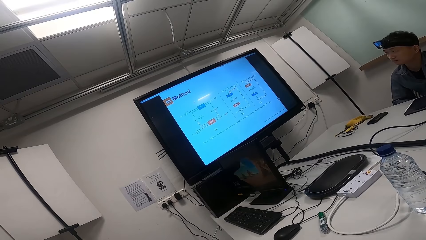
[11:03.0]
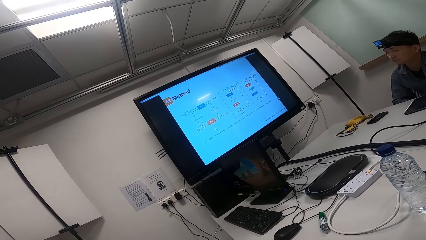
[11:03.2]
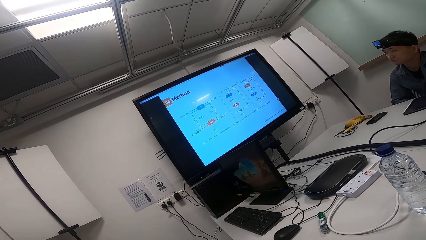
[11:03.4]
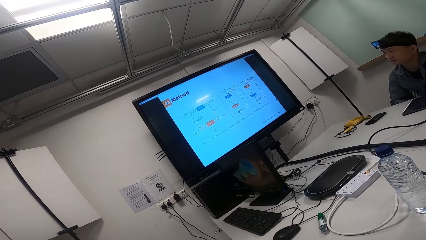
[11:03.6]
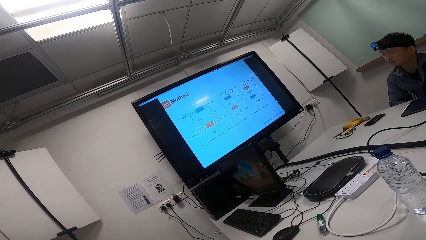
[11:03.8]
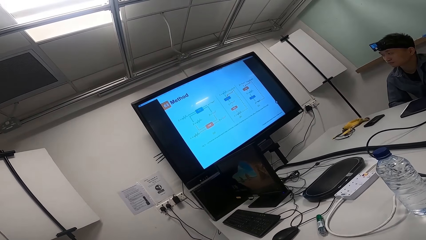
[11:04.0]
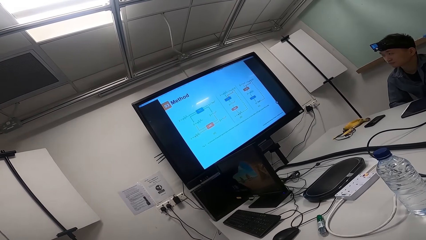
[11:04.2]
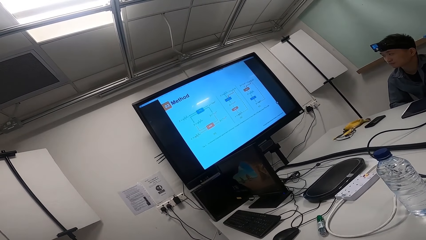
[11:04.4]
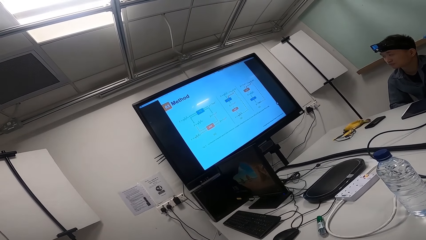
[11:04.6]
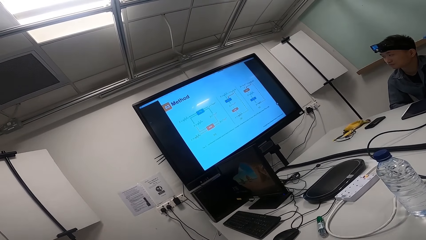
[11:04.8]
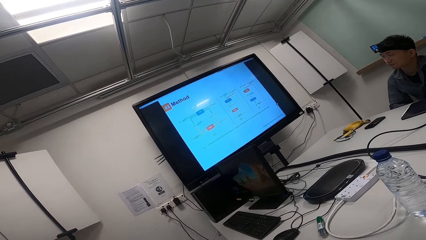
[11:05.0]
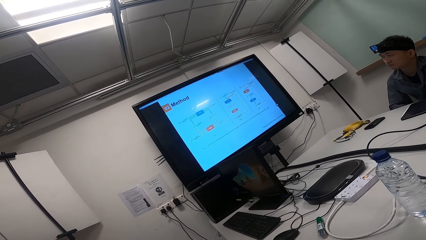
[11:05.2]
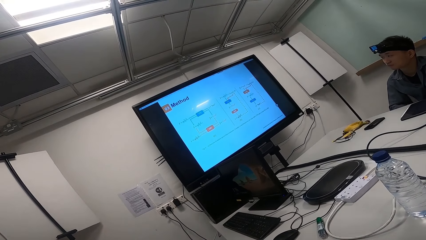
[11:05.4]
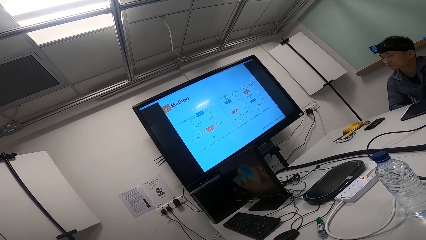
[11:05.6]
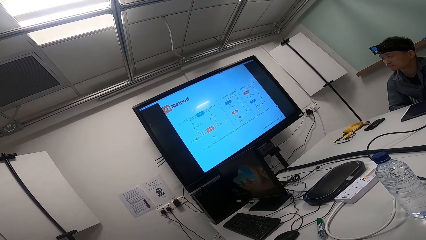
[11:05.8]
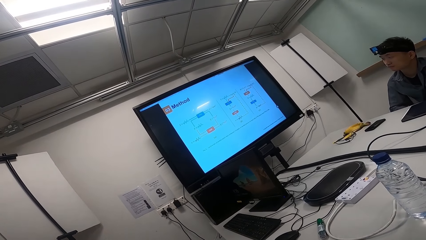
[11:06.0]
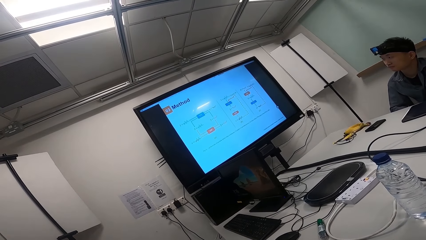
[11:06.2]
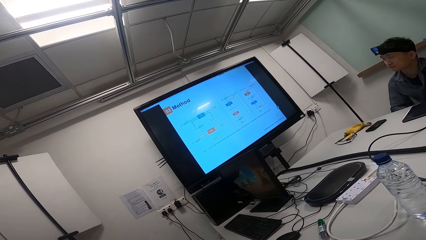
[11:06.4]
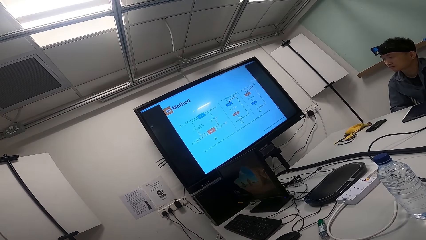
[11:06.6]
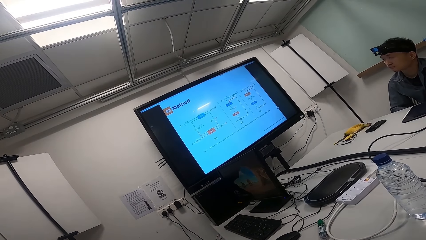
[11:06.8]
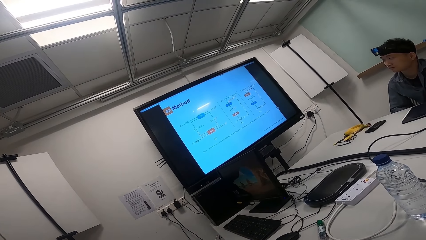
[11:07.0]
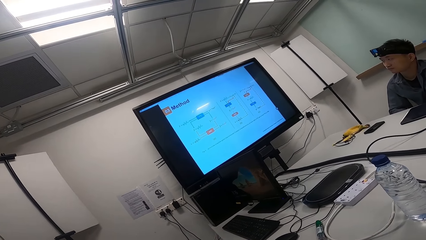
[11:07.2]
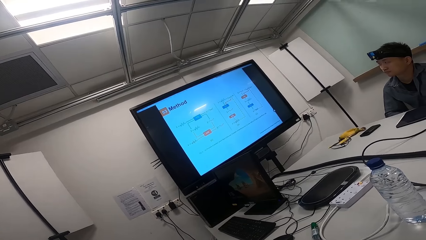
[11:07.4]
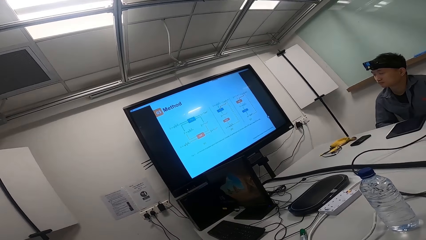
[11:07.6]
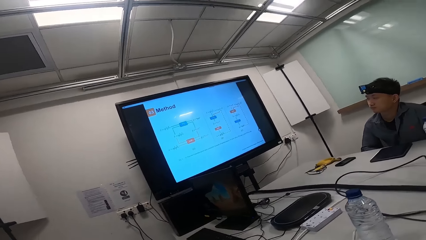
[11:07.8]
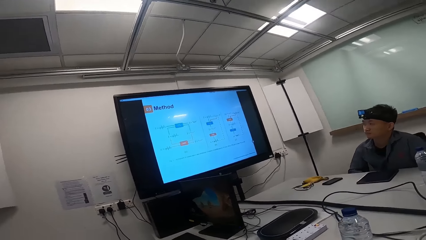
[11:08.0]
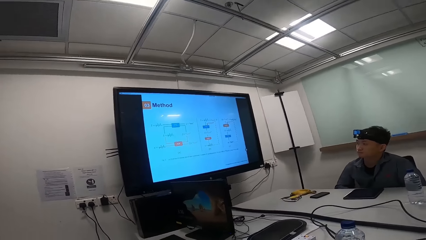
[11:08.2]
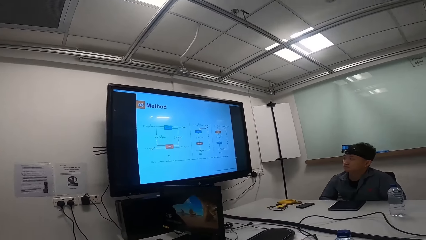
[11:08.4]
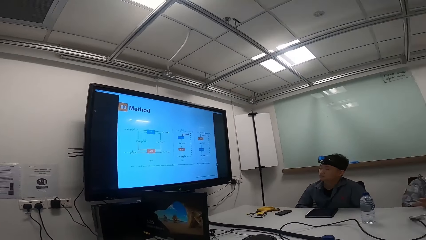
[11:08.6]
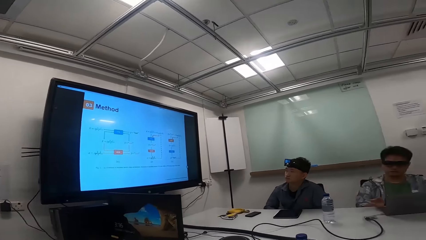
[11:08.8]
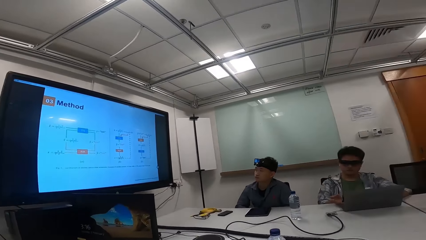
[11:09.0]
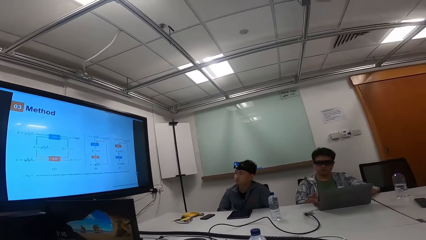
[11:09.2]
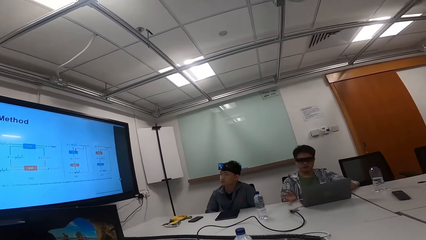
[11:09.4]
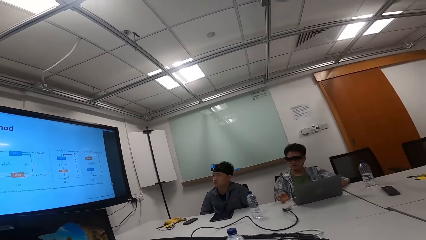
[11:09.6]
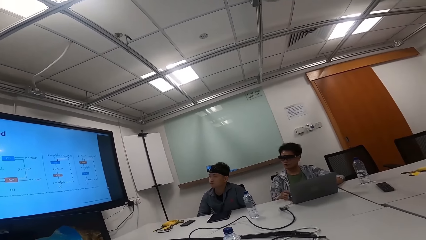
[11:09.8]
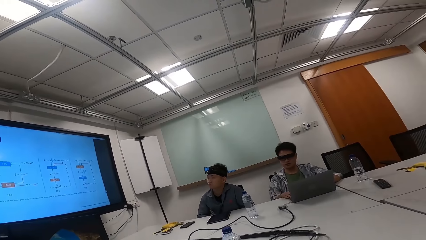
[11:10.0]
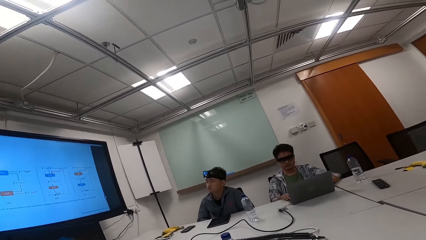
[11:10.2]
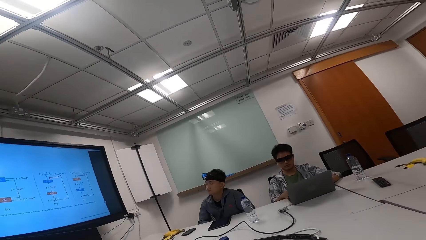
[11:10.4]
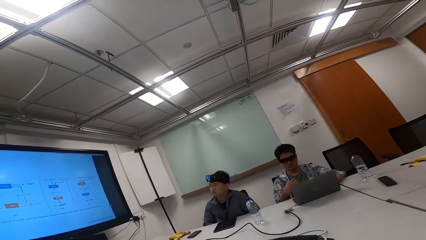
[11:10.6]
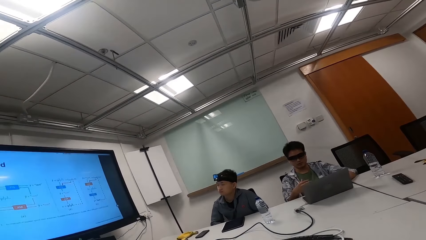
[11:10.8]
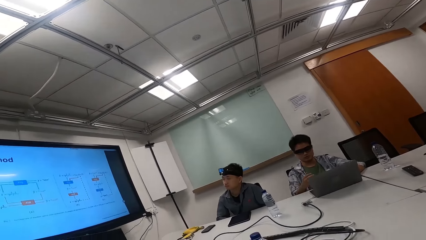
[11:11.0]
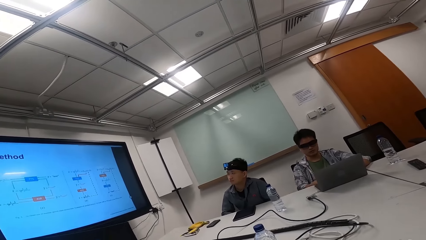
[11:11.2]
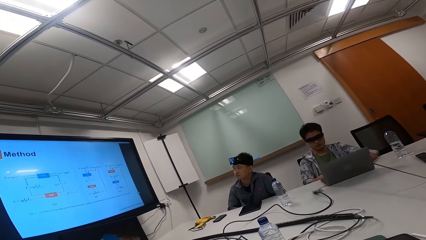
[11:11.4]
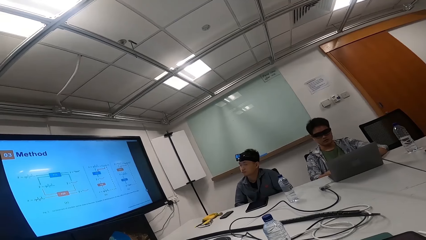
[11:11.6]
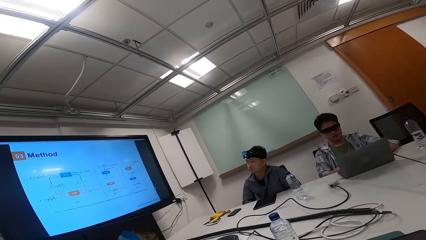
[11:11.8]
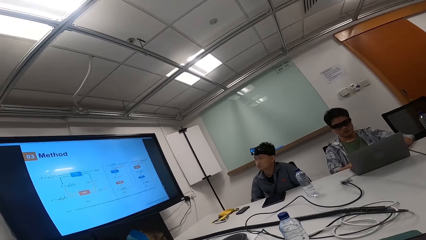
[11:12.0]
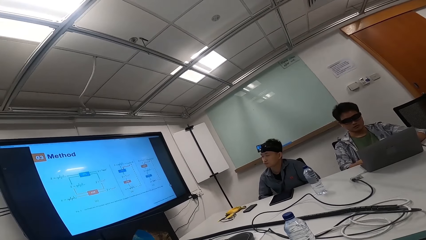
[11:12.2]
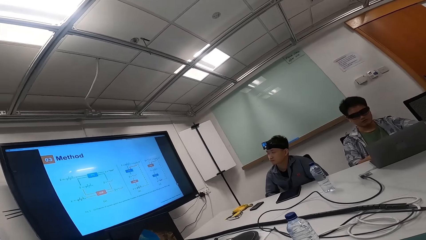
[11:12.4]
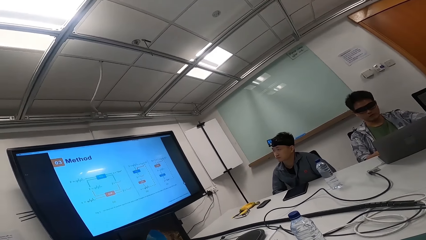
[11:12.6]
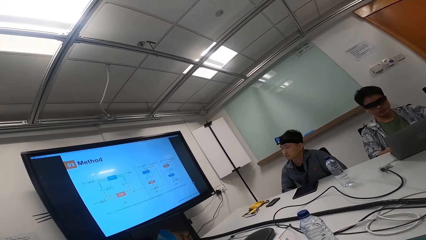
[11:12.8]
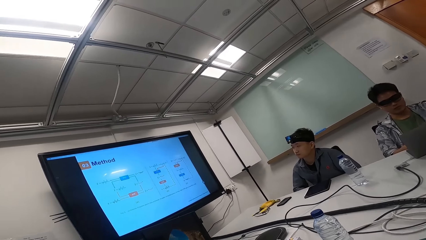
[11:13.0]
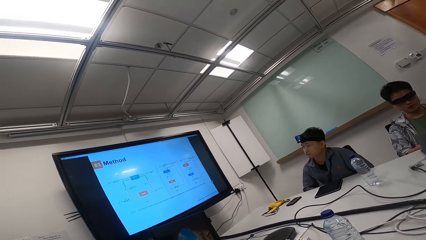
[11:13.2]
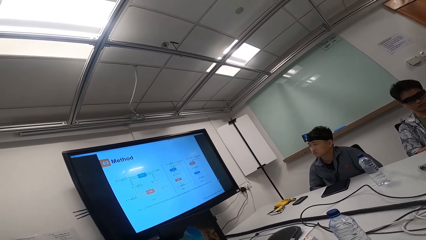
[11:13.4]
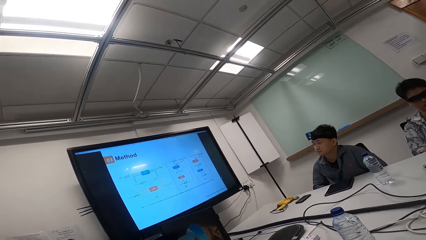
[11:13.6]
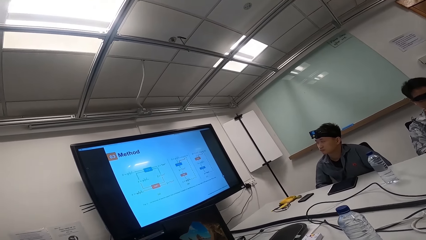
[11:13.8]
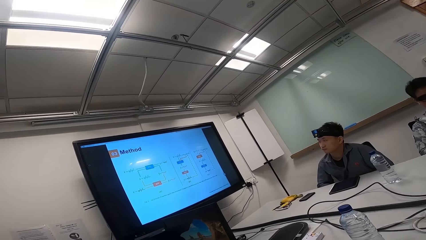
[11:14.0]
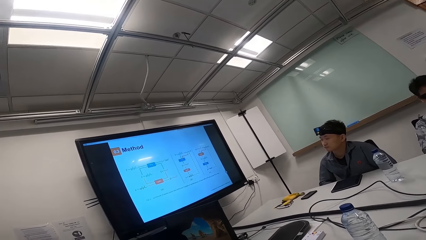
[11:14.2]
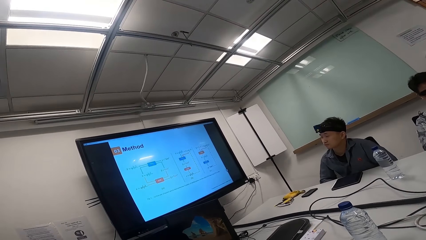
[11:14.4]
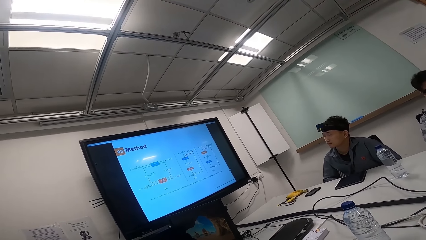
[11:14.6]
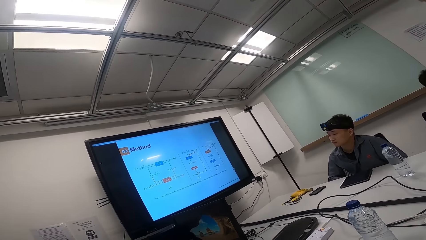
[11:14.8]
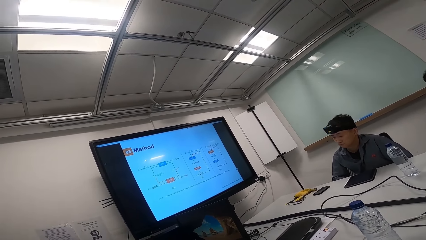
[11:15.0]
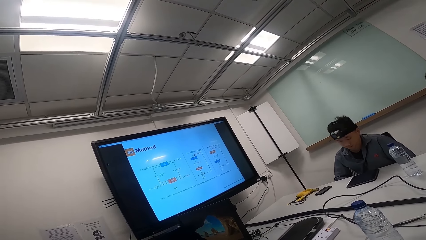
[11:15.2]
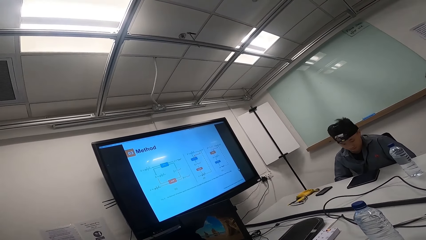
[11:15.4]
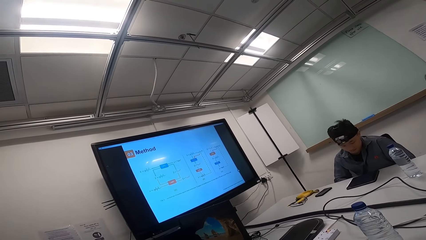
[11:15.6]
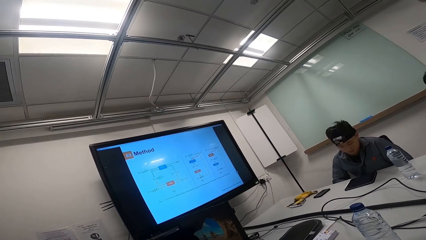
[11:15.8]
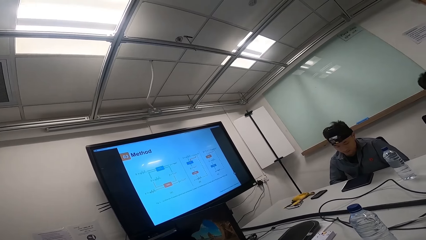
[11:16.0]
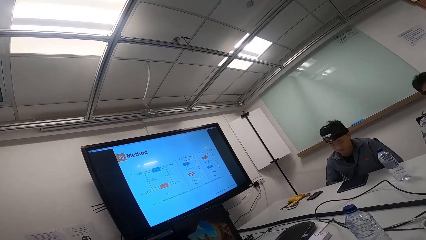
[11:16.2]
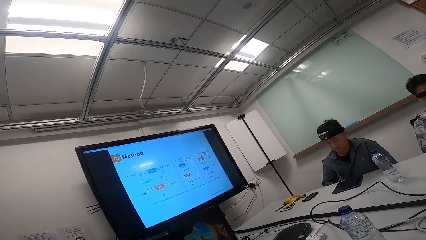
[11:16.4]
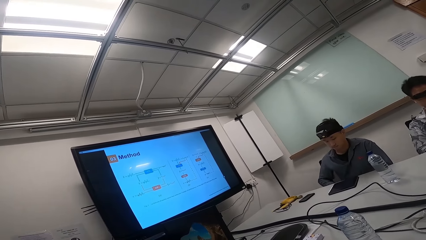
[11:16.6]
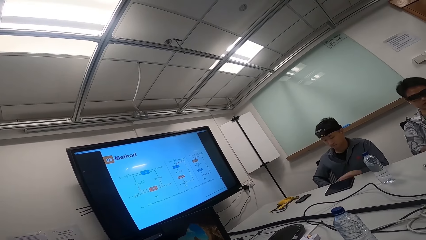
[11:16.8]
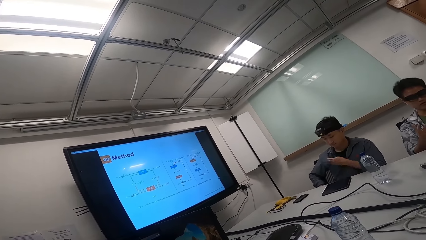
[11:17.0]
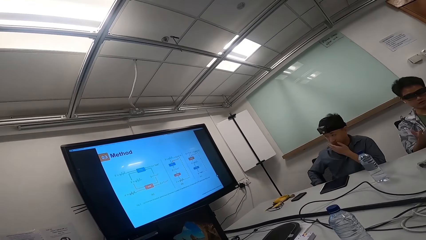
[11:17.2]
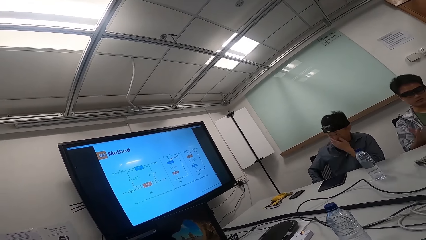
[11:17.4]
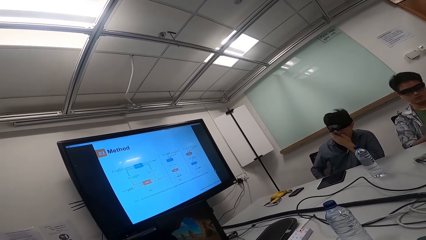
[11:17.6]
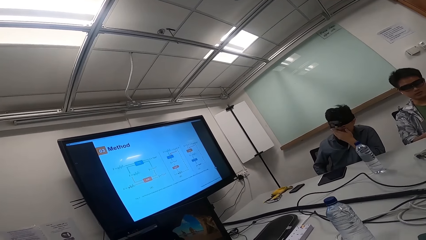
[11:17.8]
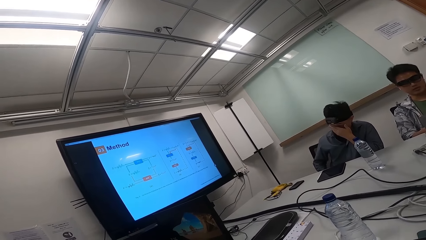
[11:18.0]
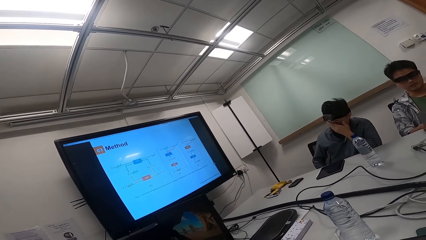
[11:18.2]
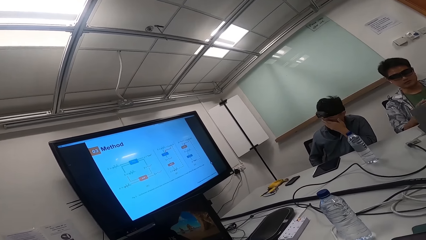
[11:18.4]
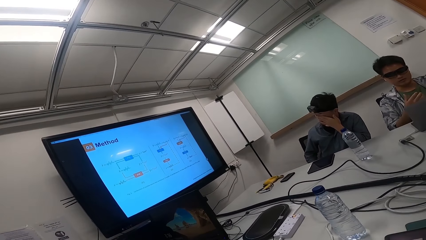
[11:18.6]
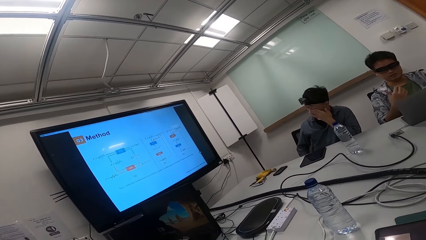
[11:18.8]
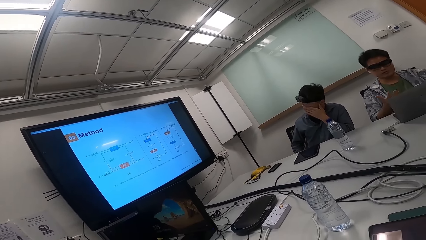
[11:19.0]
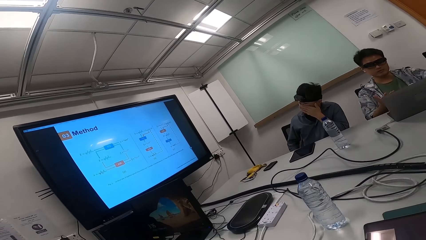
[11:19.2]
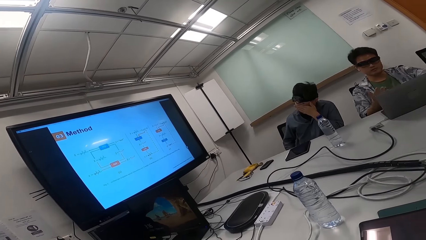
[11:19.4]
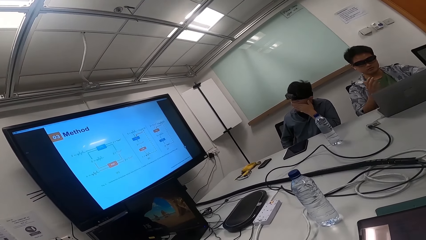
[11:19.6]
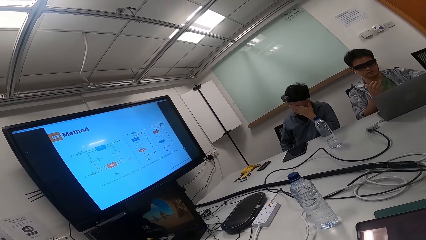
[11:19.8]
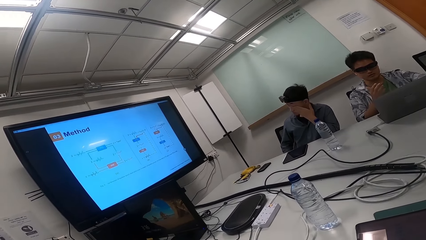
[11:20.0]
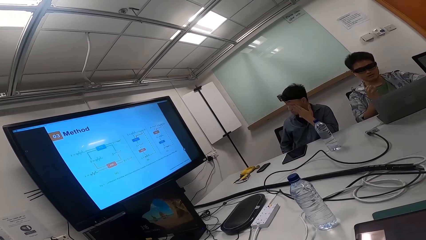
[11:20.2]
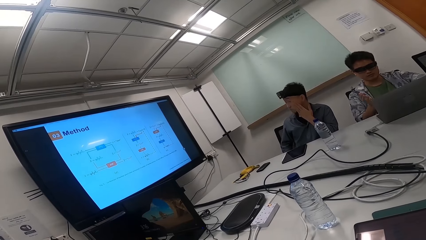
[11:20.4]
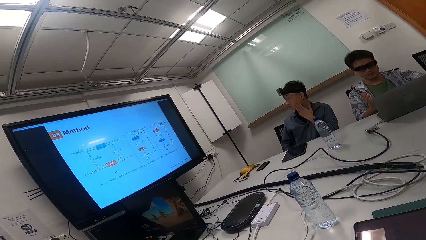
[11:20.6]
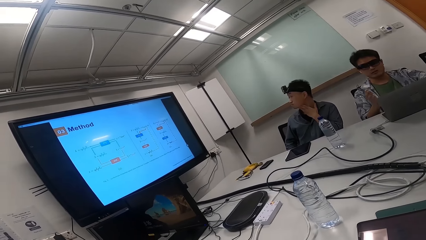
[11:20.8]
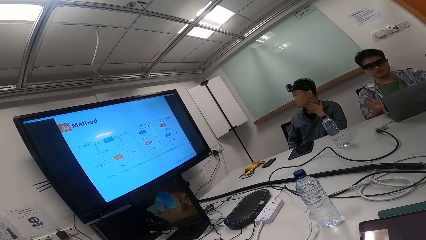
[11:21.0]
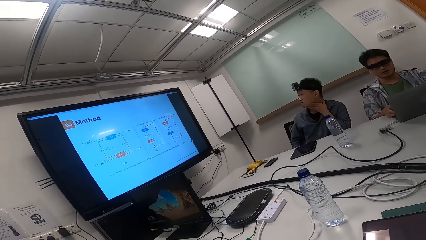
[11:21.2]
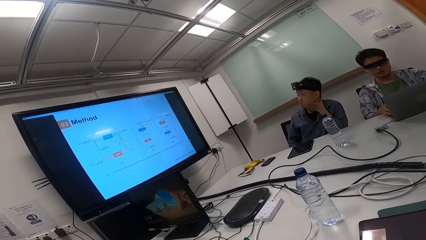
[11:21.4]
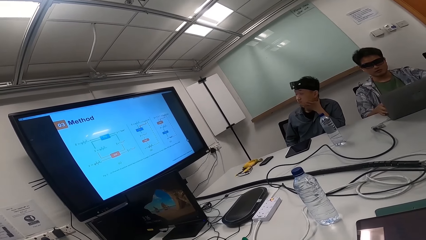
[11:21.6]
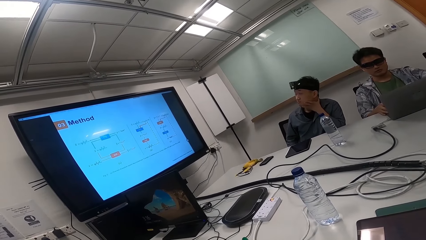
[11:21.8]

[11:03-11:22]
A man converses with the camera wearer and another man. The camera wearer looks at the screen. They look around. The first man talks to the other man and the camera wearer. The camera wearer looks at the two men. The first man converses with the camera wearer and the other man. The camera wearer stares at the screen with the other man.
